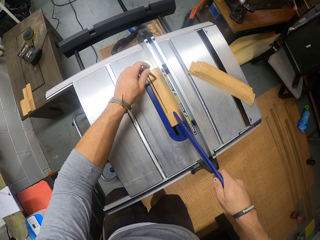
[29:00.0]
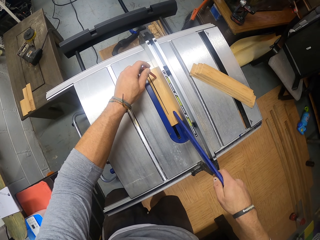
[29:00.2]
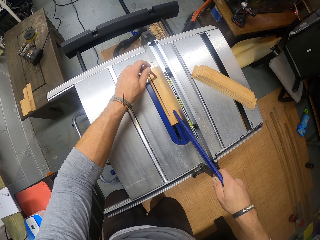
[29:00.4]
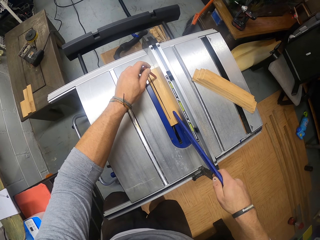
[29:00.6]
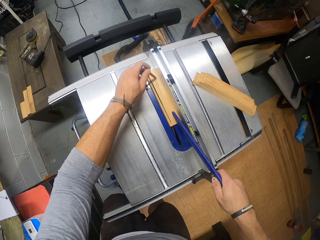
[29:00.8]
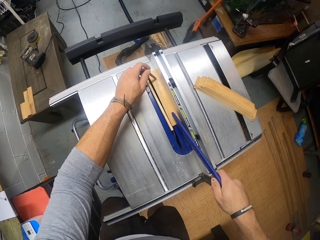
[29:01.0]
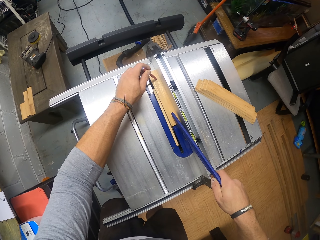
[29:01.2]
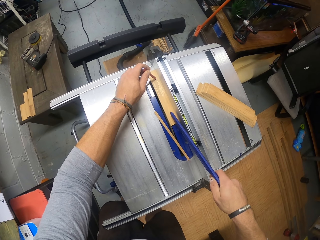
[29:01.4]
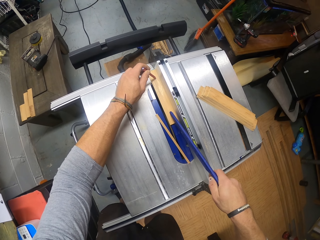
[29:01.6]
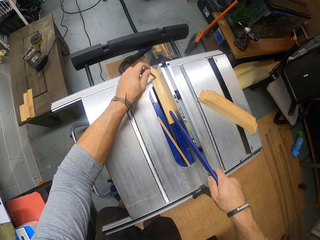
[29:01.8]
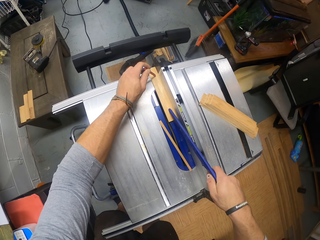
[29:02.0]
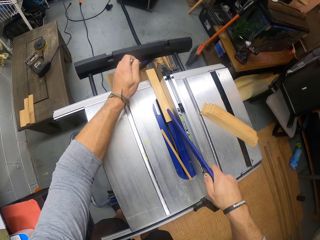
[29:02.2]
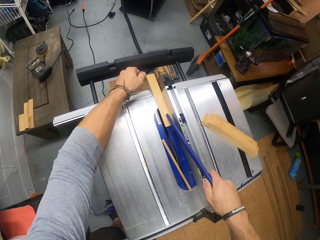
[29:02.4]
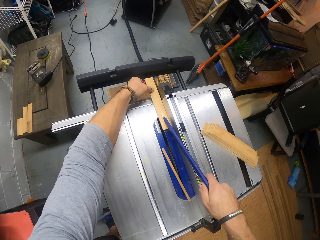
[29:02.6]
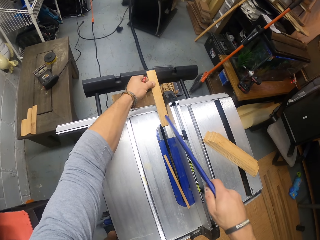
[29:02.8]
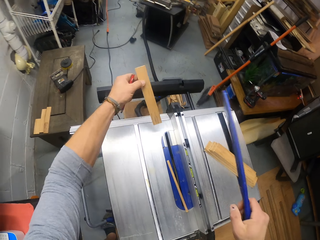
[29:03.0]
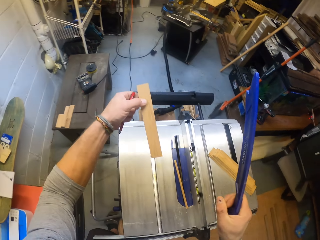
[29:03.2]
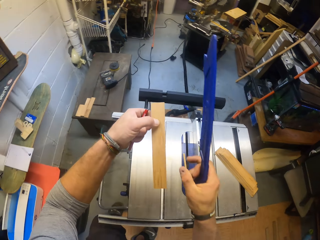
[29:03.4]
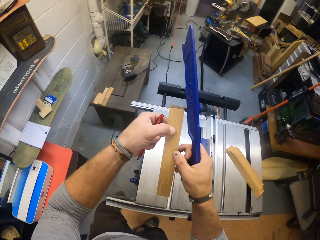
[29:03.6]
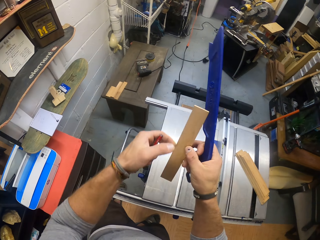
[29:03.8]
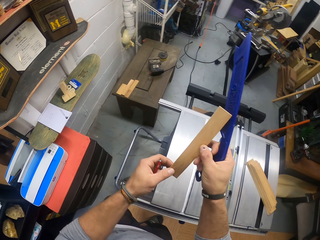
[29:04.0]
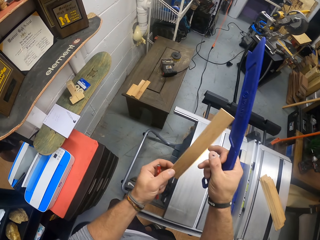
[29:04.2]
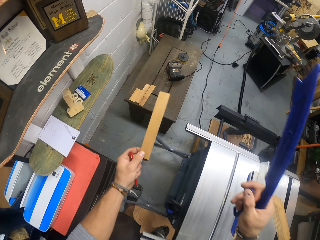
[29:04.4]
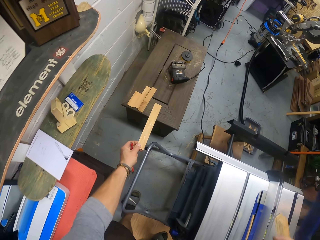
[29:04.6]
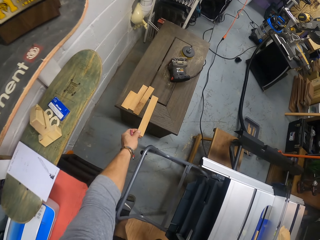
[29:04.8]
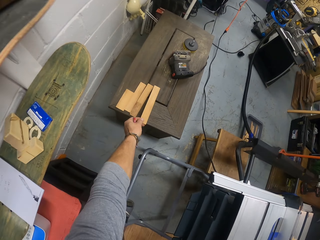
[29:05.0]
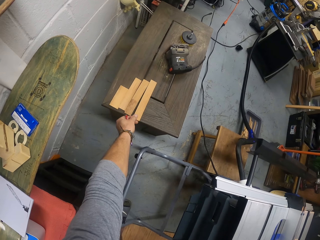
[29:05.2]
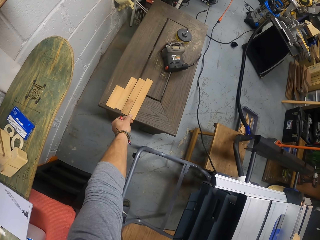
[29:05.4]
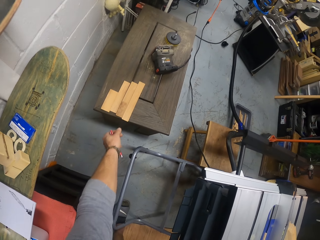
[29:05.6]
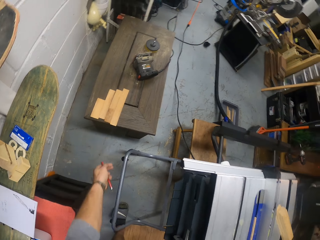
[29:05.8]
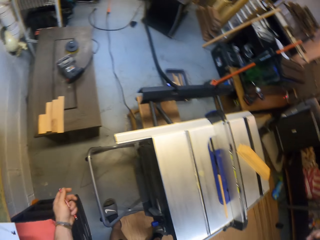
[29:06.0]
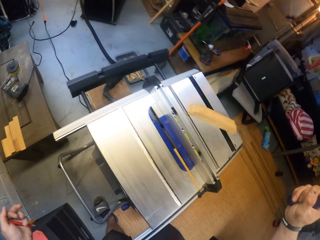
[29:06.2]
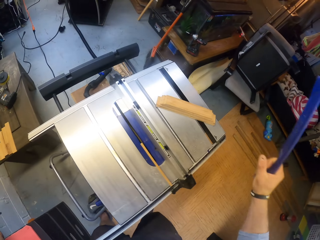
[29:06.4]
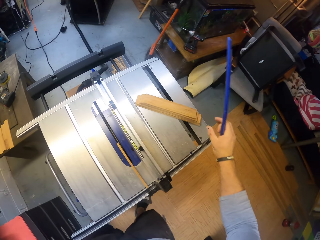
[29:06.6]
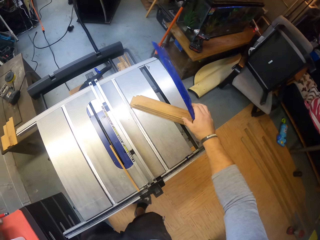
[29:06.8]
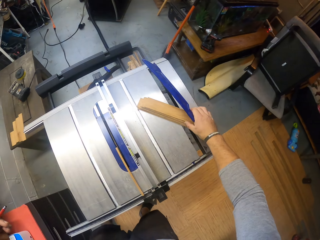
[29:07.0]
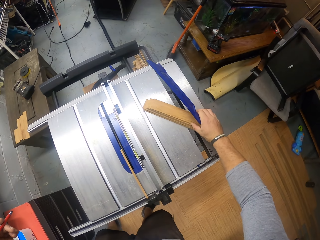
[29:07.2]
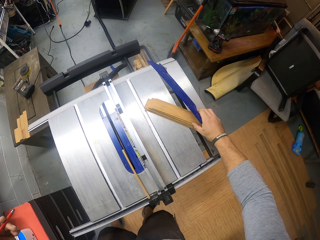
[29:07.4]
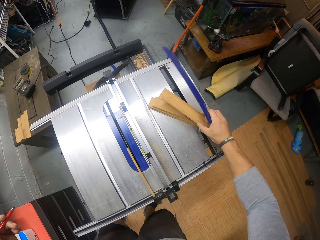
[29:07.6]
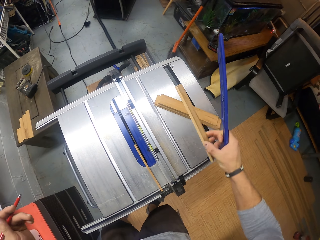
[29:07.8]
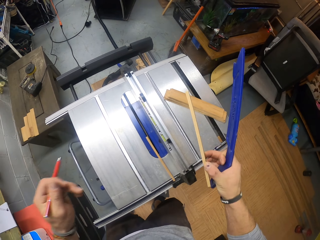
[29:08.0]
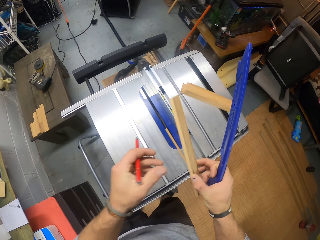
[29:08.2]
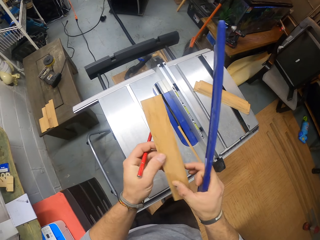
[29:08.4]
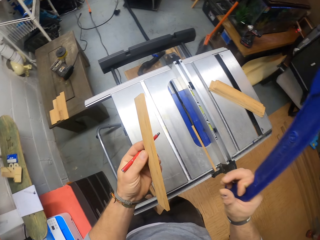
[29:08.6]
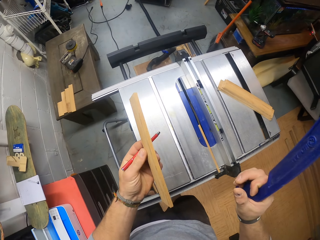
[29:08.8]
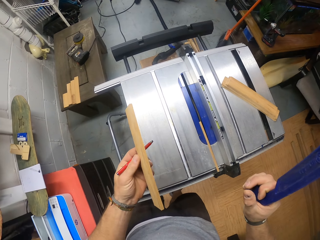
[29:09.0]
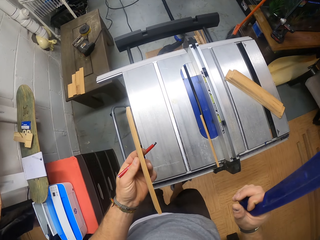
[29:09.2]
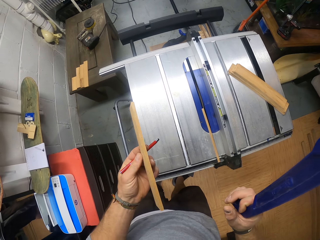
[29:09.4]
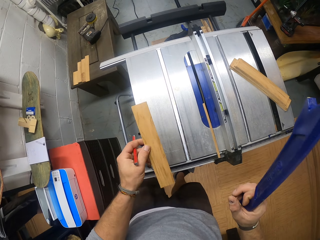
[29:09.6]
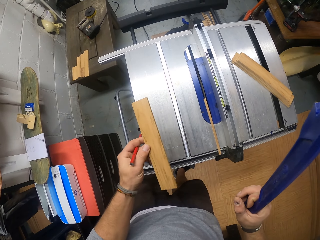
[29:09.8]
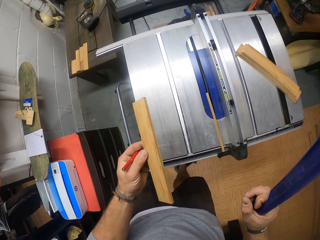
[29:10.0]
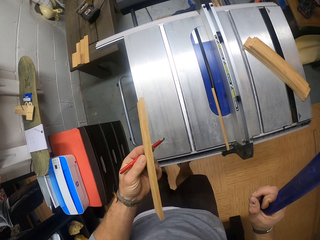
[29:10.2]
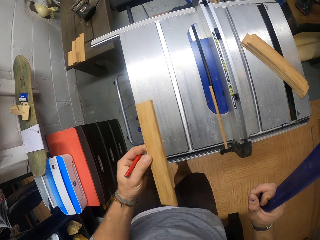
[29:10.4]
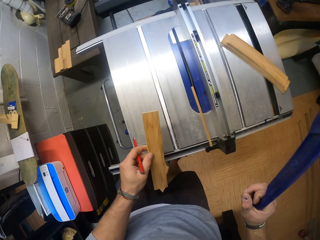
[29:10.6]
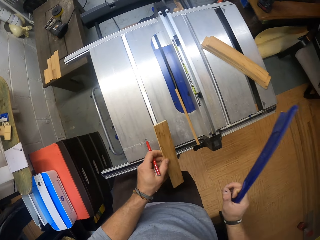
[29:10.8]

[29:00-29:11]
The camera wearer removes the pencil in his left hand from the wood on the table saw. He pulls the piece of wood from the table saw with his left hand. He removes the wood pusher in his right hand from the wood on the table saw. He holds the piece of wood in both hands. He removes his right hand from the piece of wood in both hands. He places the piece of wood on the table with his left hand. He picks a piece of wood from the pieces of wood on the table saw with his right hand. He transfers the piece of wood from his right hand to his left hand.

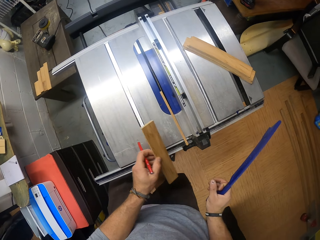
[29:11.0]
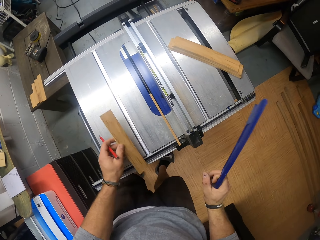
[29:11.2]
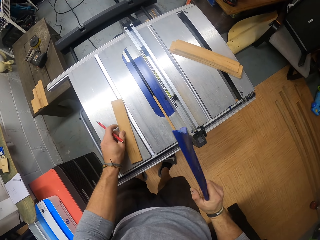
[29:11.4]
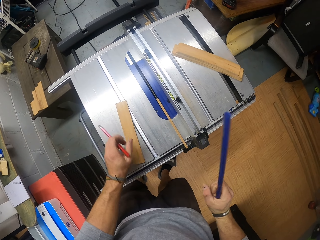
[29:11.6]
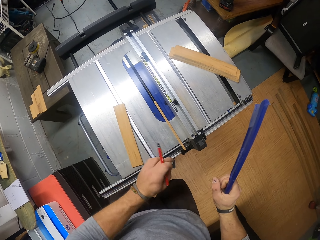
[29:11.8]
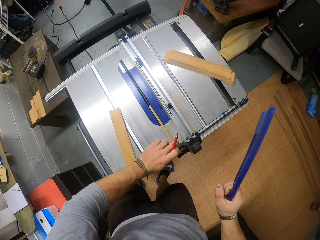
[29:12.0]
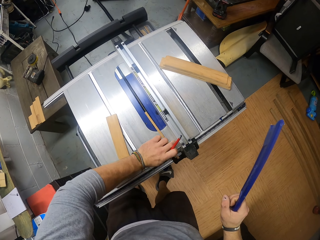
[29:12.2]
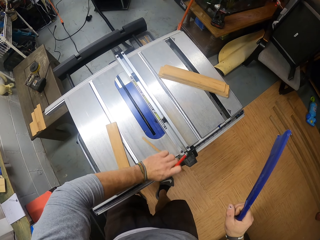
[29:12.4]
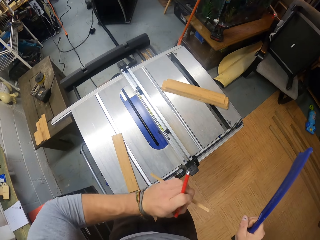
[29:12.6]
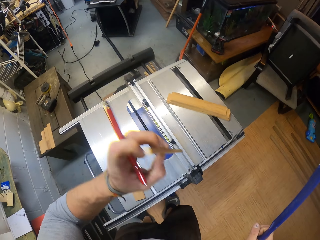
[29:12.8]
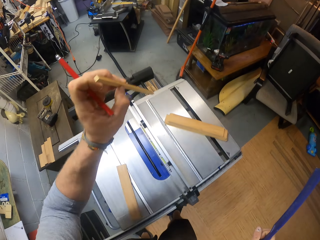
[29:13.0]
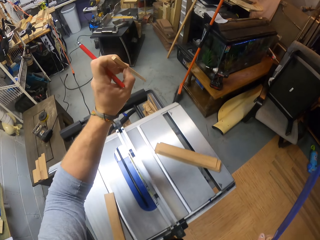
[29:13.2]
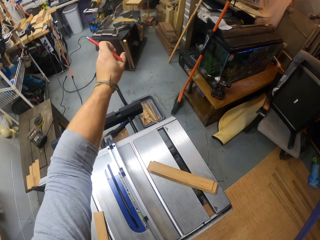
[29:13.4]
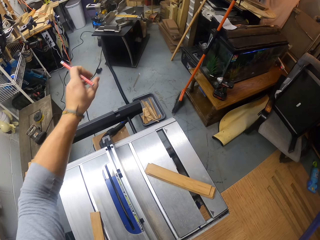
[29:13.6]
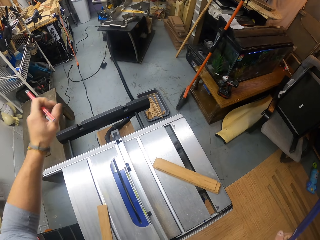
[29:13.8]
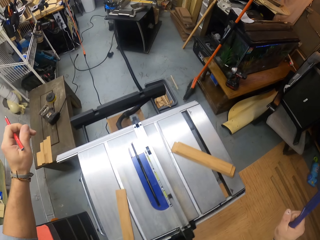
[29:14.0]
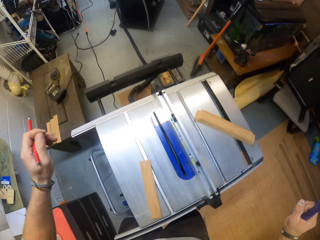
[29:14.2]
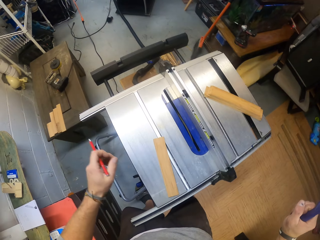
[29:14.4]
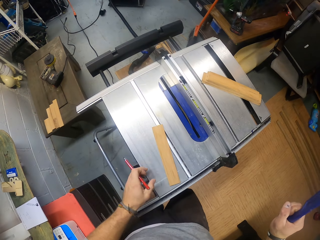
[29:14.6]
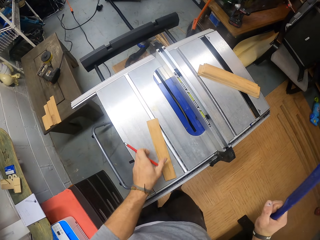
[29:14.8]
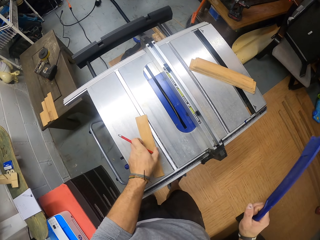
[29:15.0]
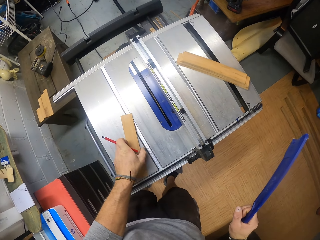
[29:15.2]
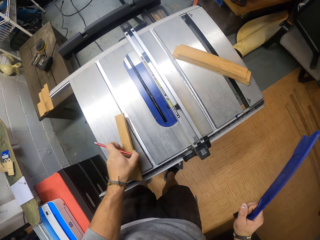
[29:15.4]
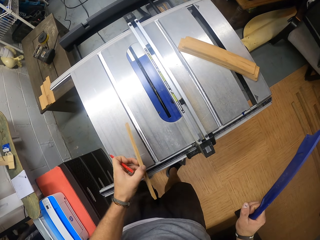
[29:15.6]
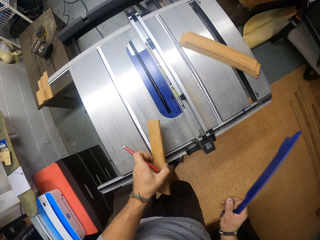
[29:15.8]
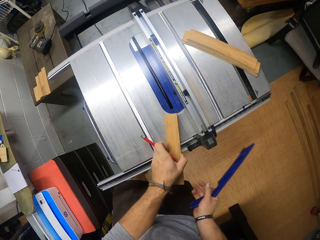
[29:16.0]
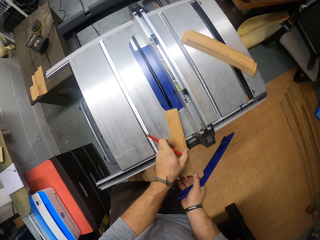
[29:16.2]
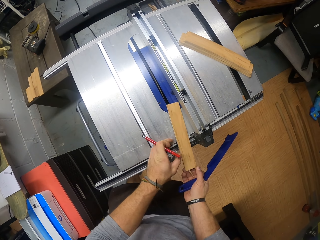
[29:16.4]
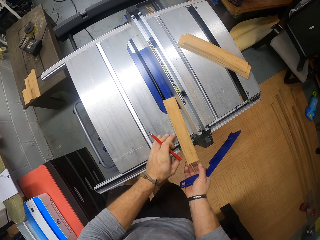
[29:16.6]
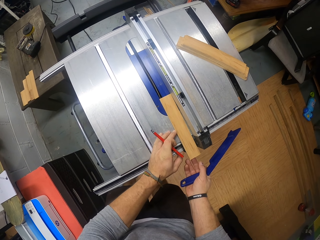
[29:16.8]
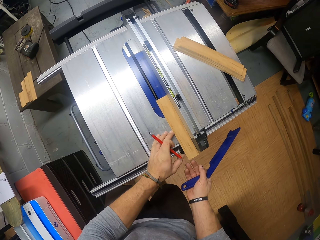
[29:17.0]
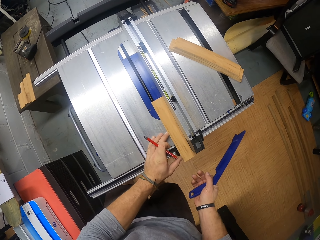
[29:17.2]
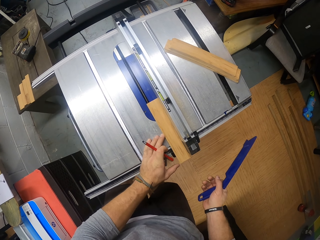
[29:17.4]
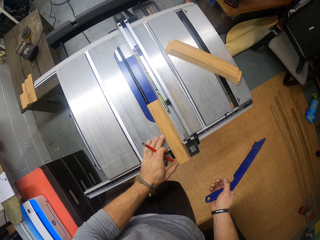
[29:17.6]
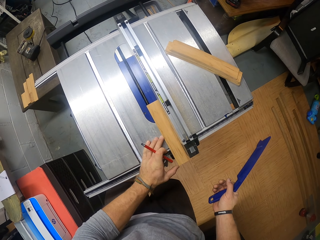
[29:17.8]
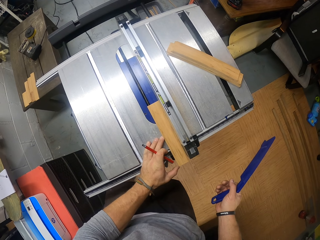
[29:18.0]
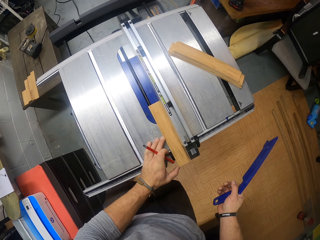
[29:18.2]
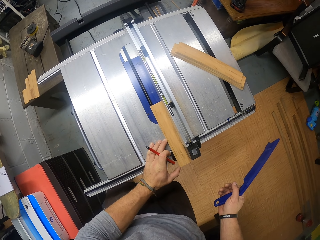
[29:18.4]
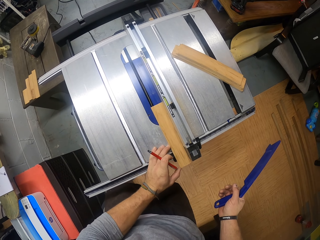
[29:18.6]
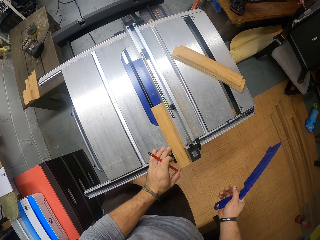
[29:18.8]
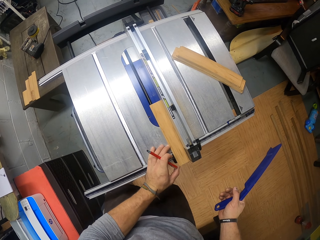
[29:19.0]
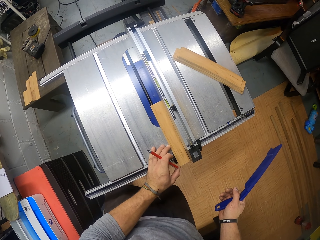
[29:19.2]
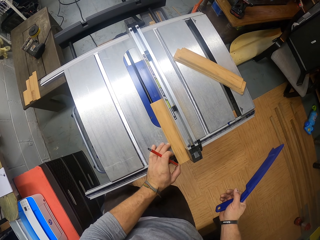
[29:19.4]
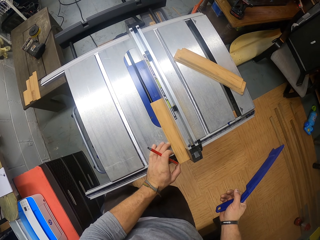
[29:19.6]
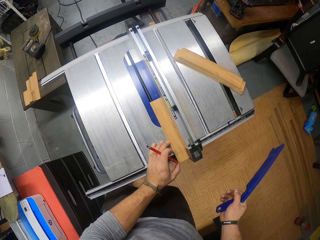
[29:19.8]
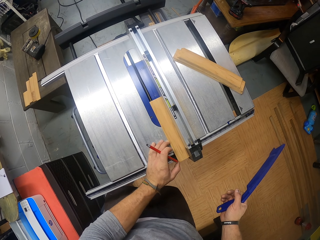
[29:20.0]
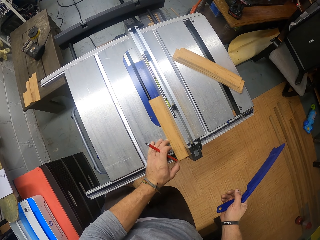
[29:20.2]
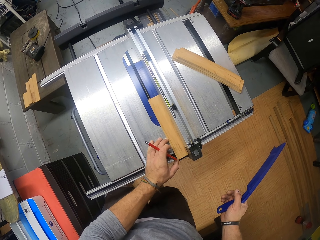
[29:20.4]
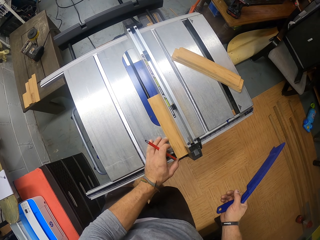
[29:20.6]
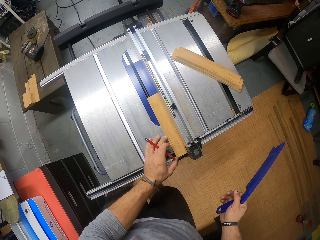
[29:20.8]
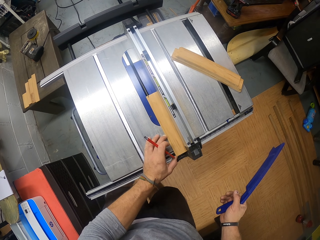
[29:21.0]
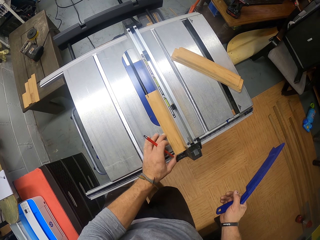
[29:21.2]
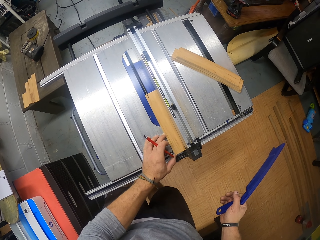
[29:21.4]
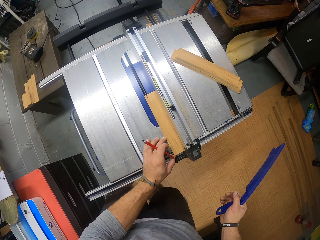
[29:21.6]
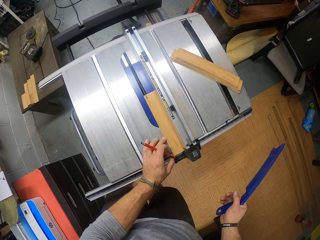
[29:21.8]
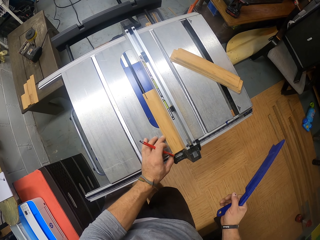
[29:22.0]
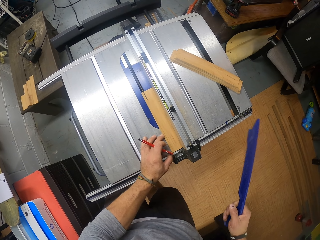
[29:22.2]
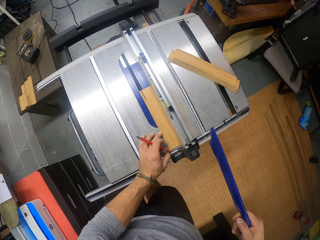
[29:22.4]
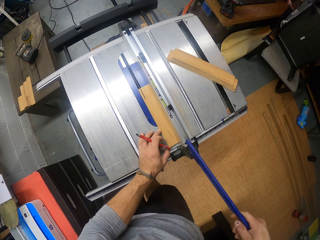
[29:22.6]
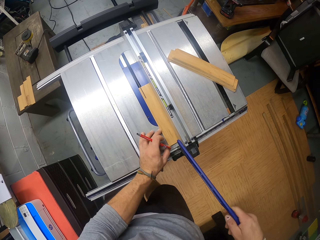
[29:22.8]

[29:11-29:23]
The camera wearer places the piece of wood on the table with his left hand. He picks a small piece of wood from the table saw or cutting machine with his left hand. He throws the small piece of cut wood into the plastic tray with his left hand. He picks the piece of wood from the table saw with his left hand. He cuts the wood on the cutting machine. He places the piece of wood on the table saw with his left hand. He moves the piece of wood on the table saw with both hands. He removes his right hand from the piece of wood on the table saw. He picks the wood. He moves the piece of wood on the table saw with his left hand.
